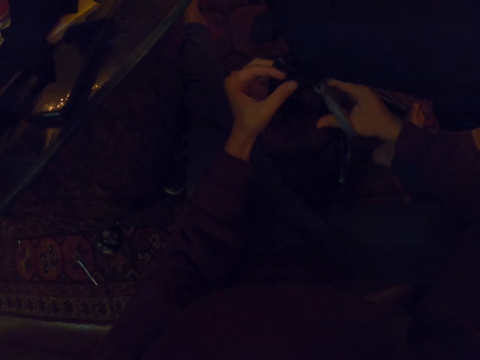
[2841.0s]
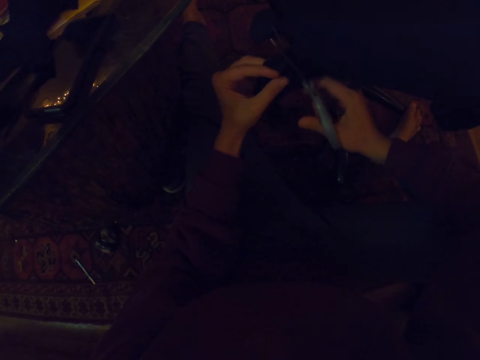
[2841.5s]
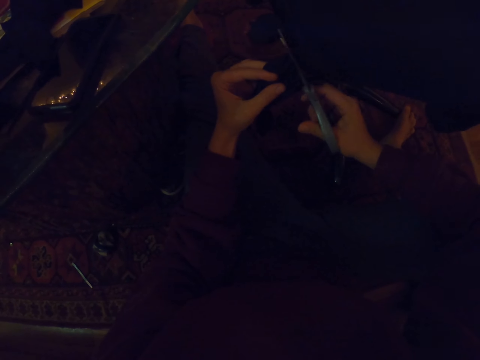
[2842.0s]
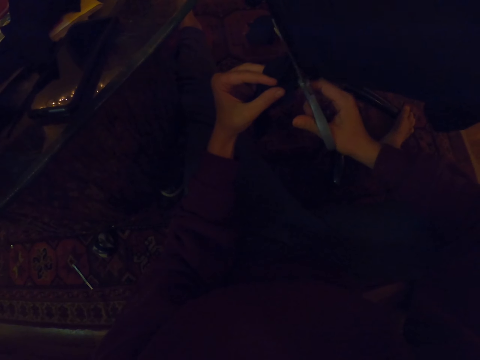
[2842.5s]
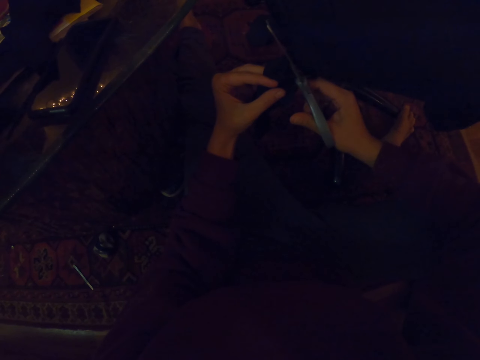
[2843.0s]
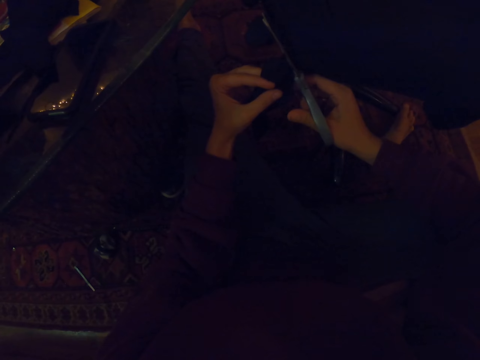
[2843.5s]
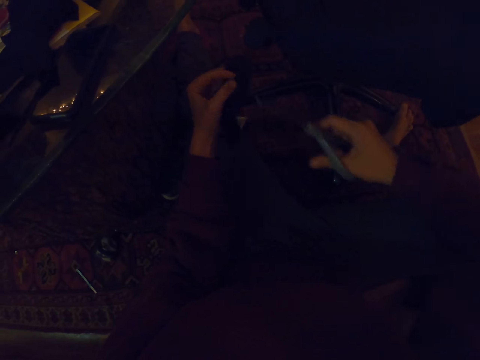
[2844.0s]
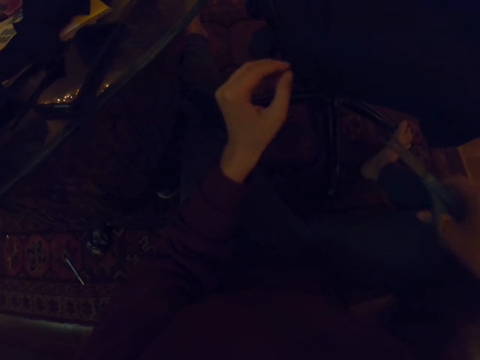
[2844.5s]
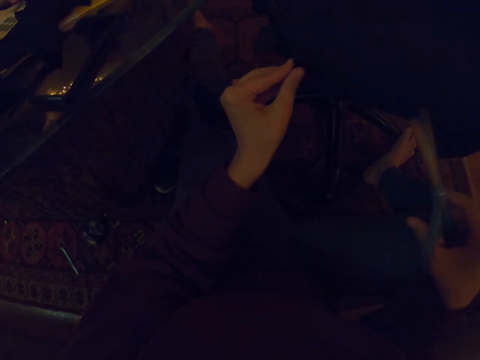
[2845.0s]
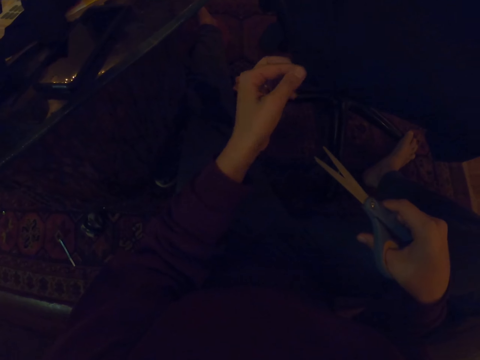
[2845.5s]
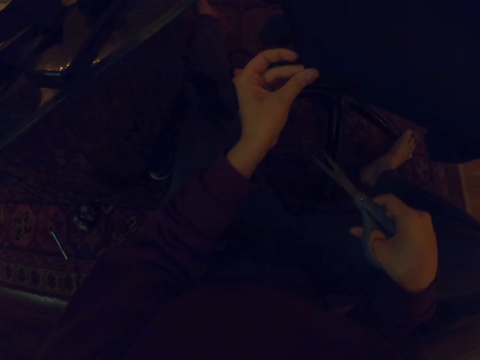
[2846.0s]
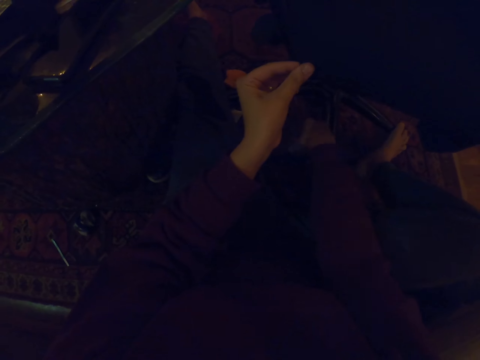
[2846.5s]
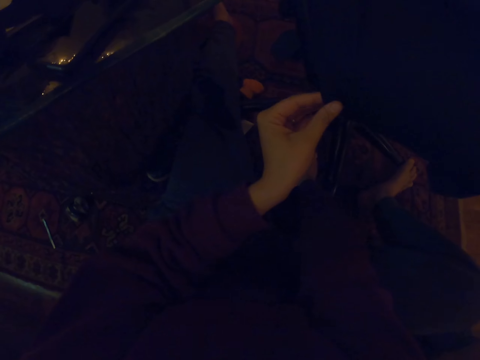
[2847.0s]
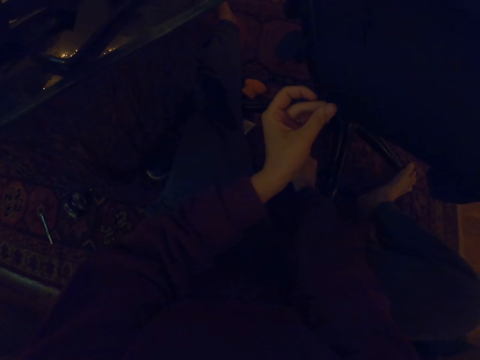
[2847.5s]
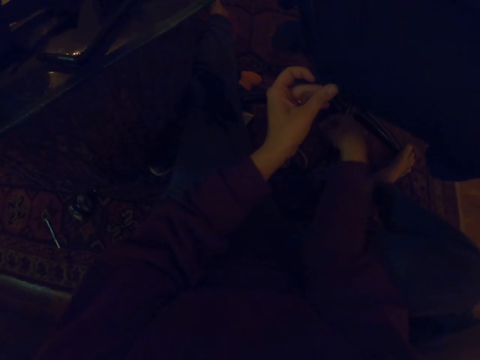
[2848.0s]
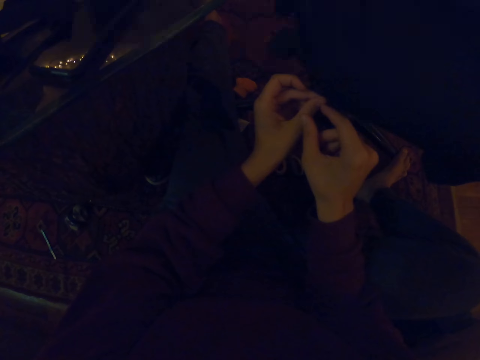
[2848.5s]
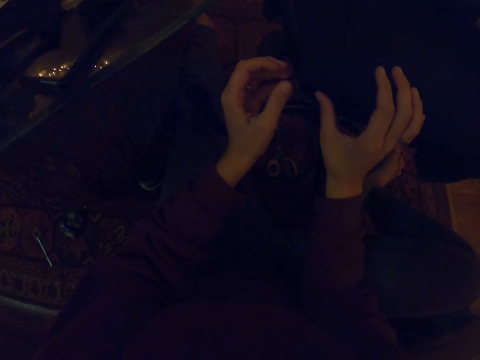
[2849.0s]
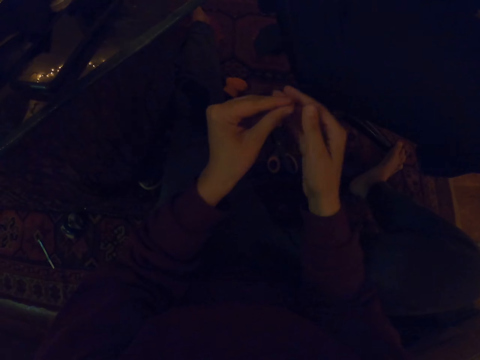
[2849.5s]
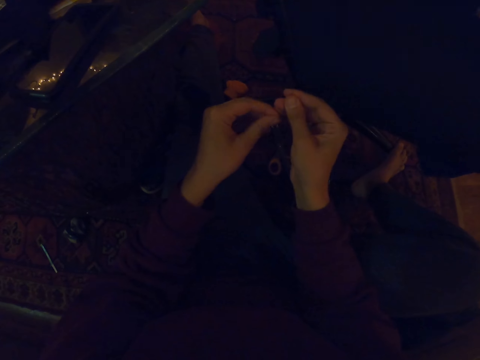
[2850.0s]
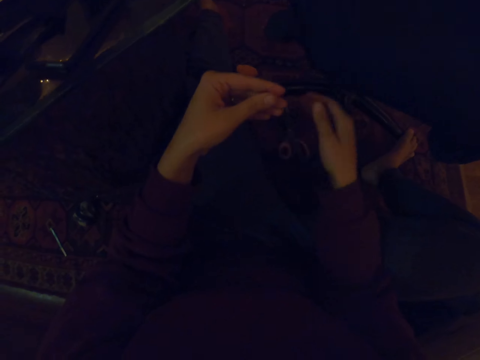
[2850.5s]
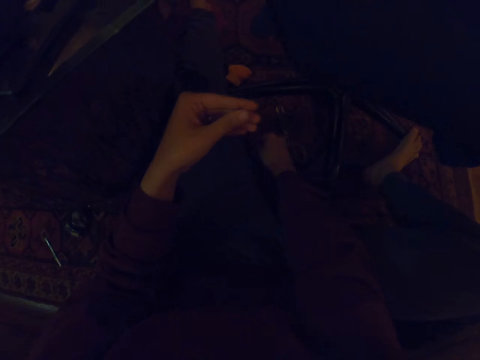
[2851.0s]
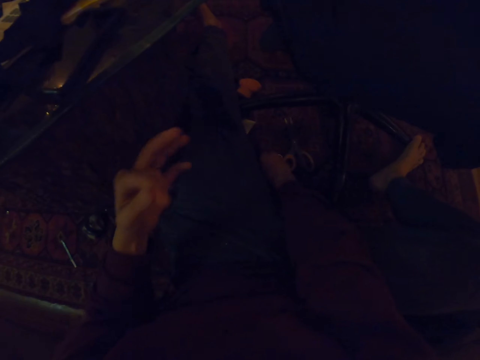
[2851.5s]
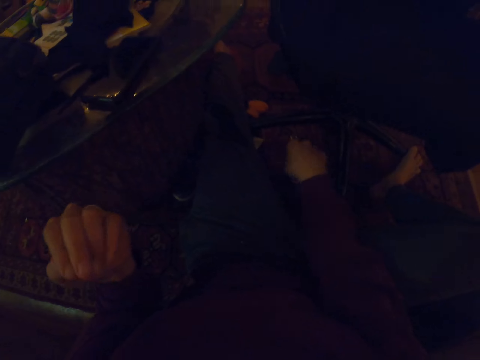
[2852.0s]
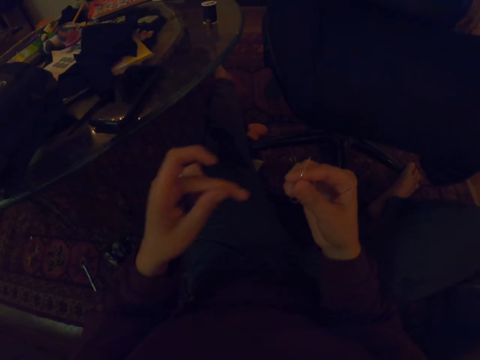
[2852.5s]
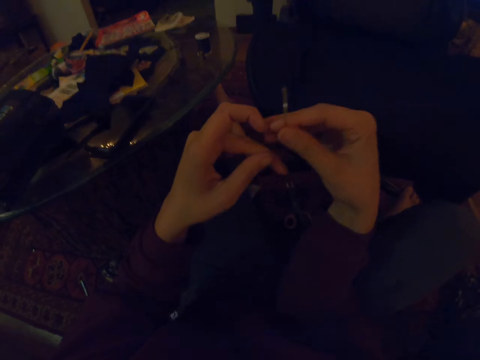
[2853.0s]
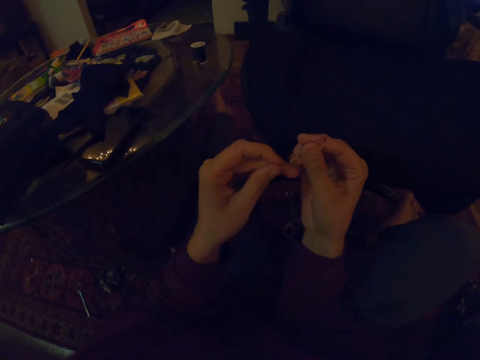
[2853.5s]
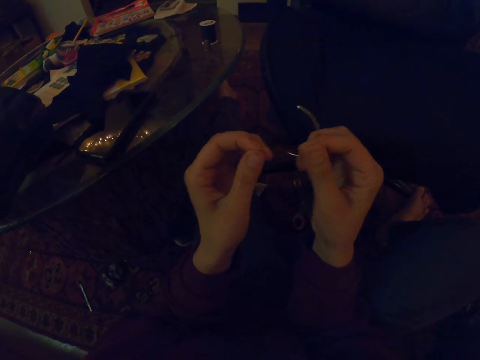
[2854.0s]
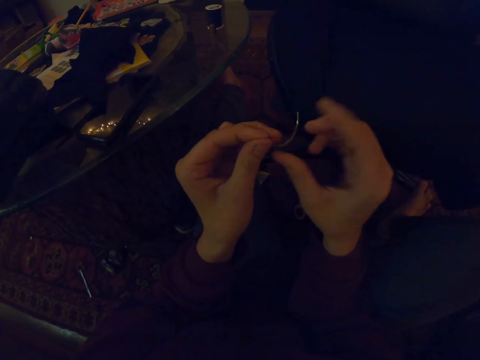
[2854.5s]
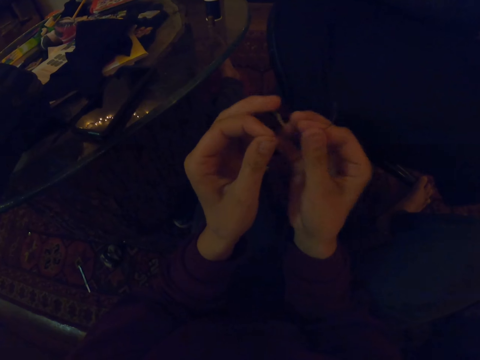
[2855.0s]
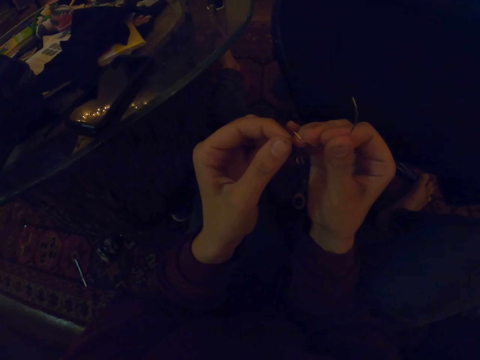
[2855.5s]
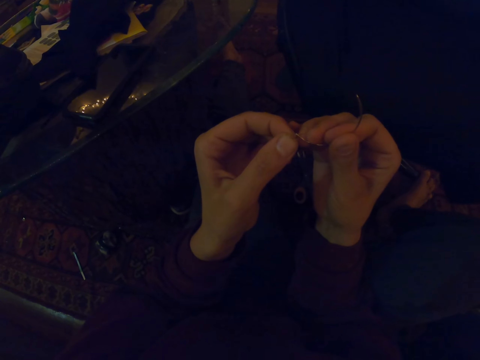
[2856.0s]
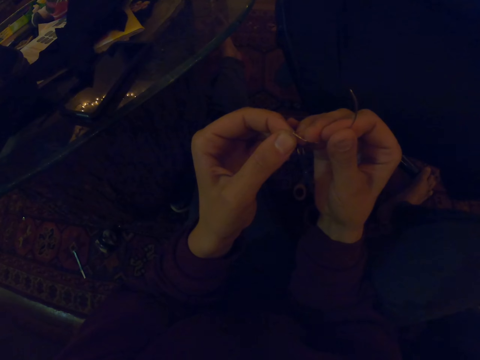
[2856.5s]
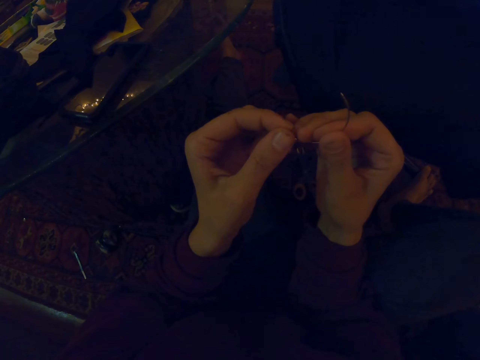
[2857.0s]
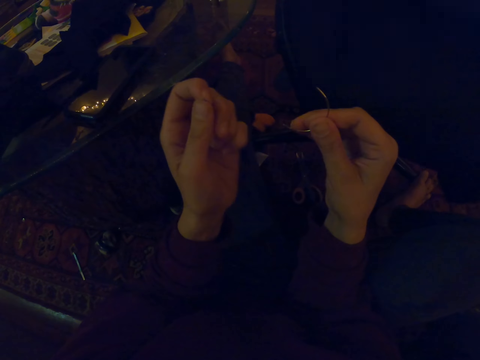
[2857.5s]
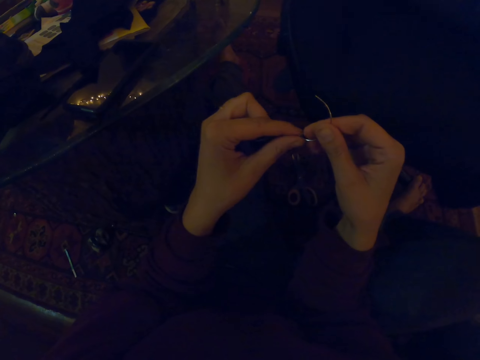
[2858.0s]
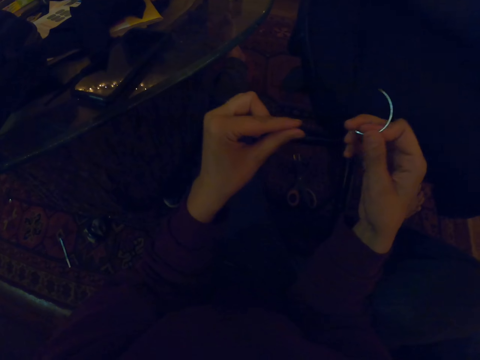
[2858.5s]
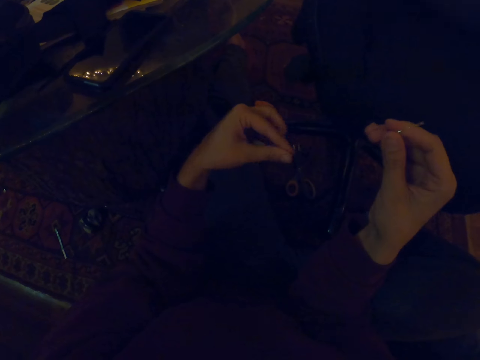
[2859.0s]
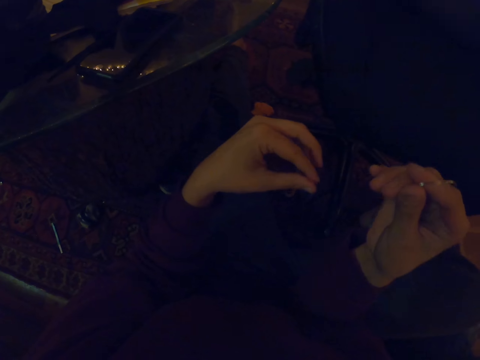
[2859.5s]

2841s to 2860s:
The camera wearer puts the piece of cloth on the ground. They touch the bag. They touch the needle. They pick up the needle on the floor. They touch the needle. They fix the thread into the needle.

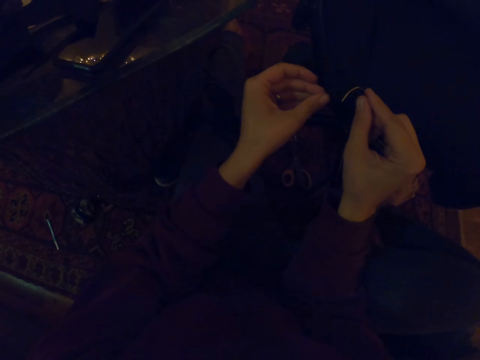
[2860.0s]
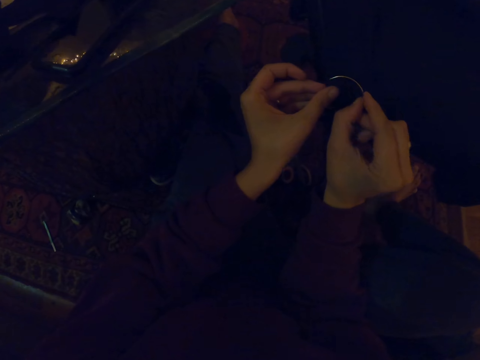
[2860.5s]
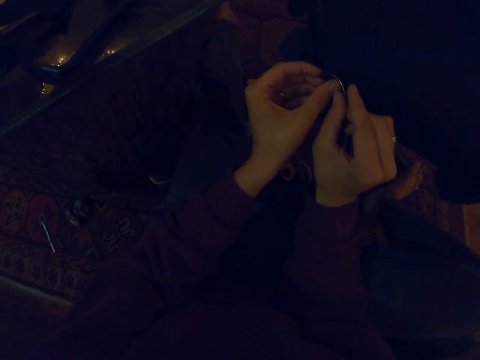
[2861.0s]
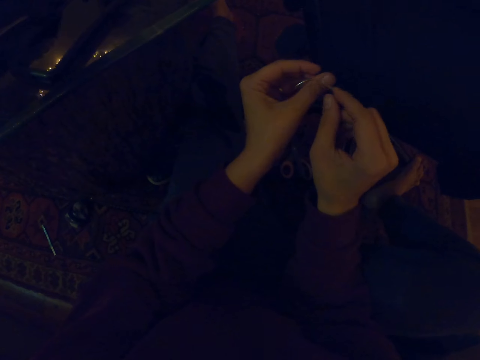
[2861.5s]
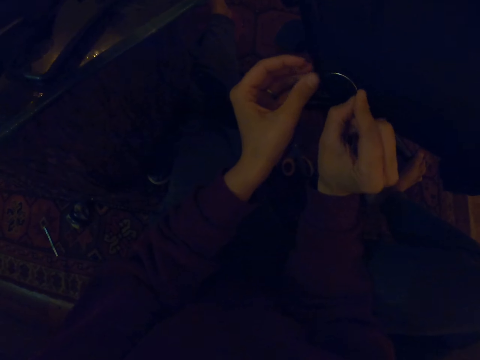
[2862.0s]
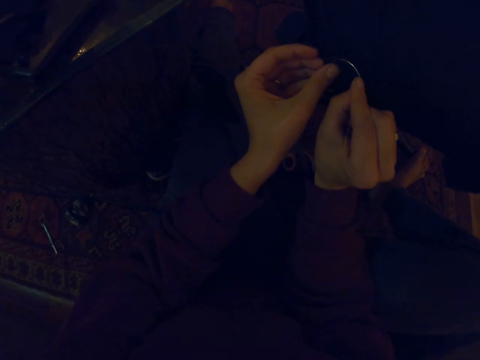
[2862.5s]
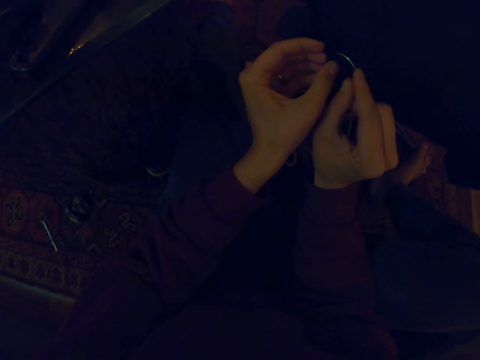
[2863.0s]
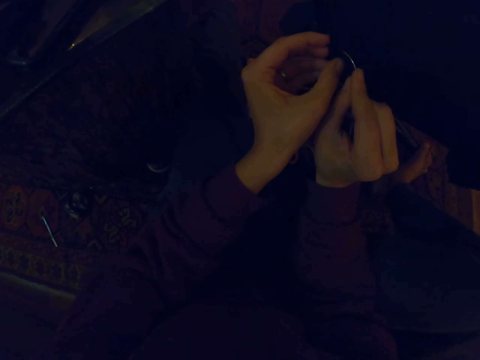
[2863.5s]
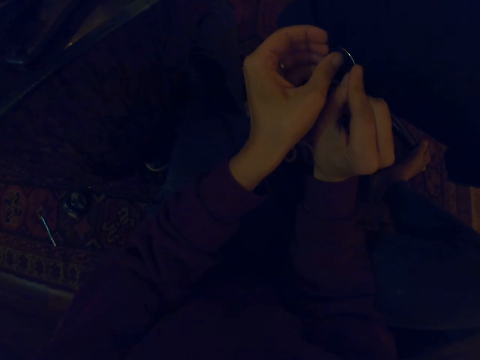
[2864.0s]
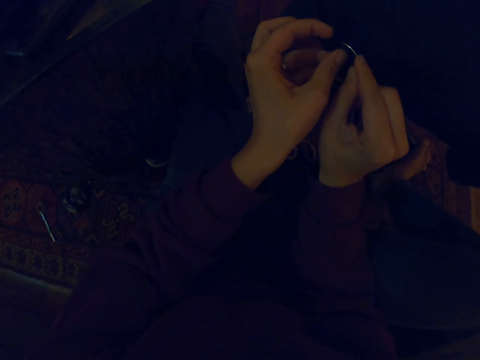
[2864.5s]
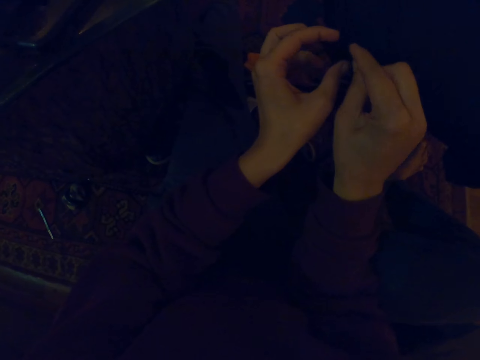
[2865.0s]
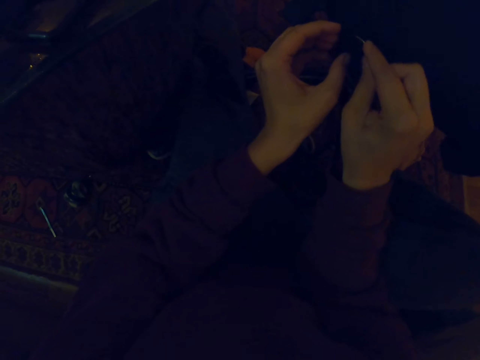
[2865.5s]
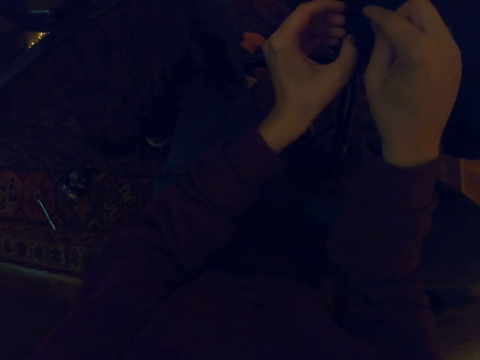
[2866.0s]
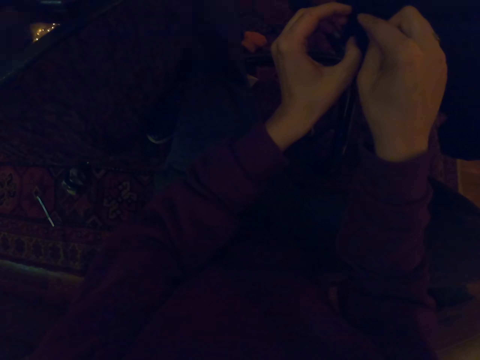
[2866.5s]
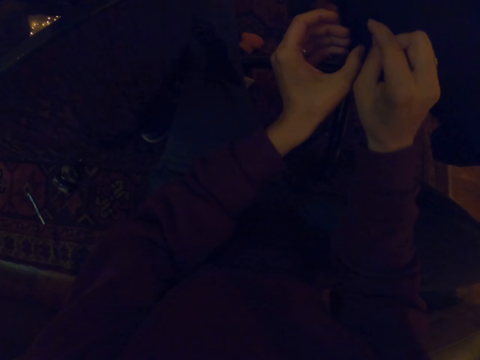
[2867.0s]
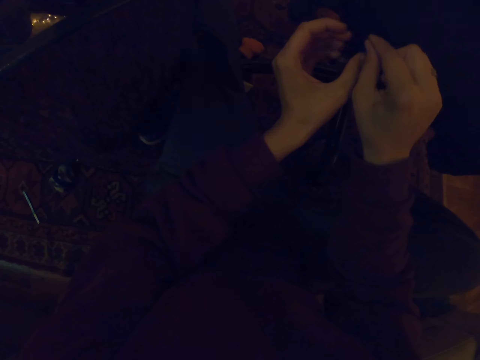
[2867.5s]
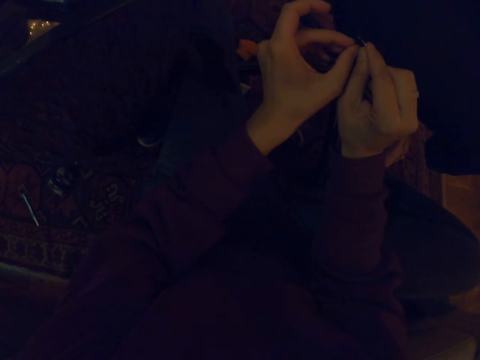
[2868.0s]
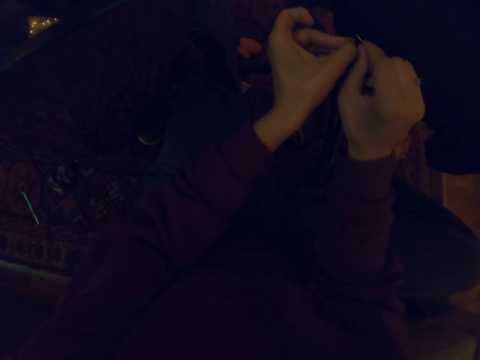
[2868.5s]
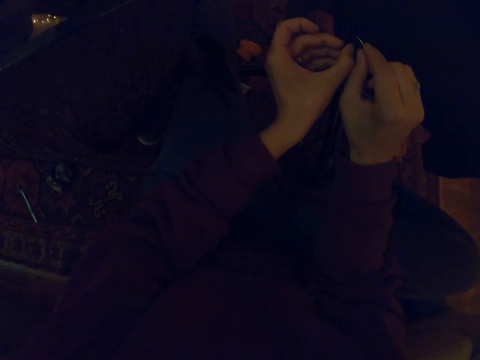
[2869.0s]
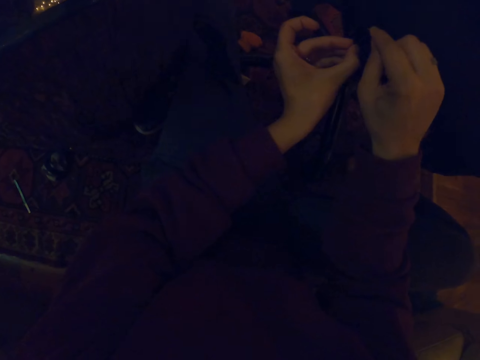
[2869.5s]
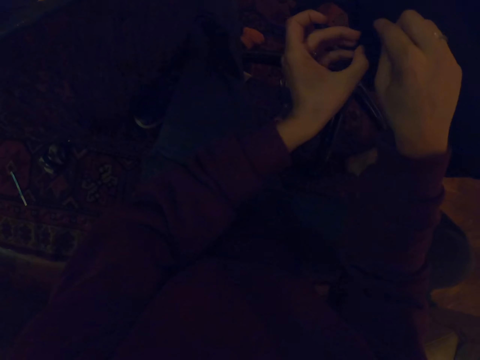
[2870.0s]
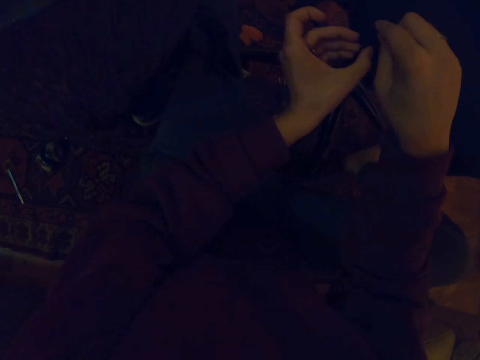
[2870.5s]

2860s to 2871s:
The camera wearer touches the needle.
